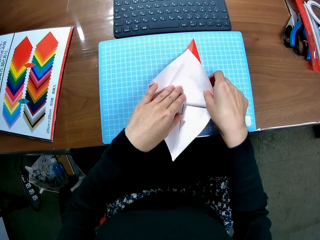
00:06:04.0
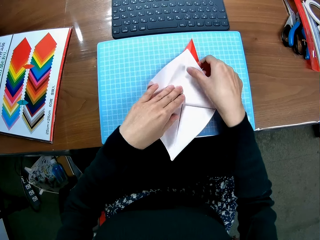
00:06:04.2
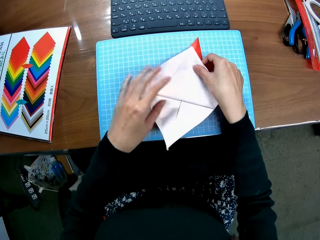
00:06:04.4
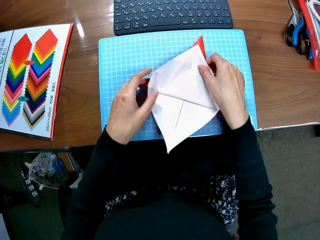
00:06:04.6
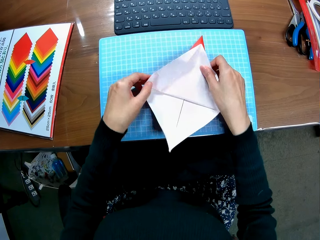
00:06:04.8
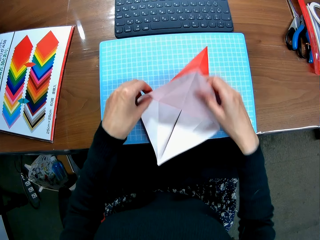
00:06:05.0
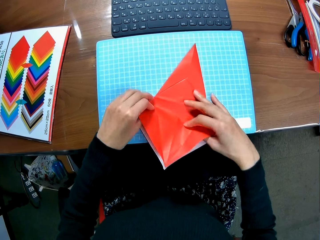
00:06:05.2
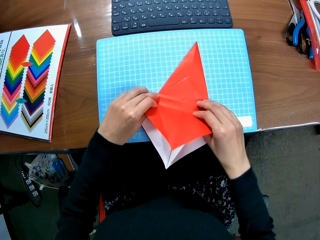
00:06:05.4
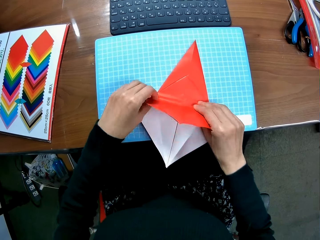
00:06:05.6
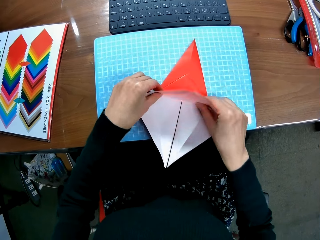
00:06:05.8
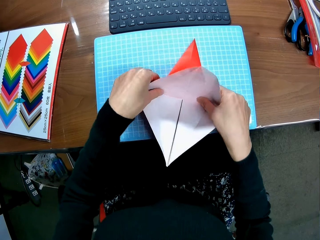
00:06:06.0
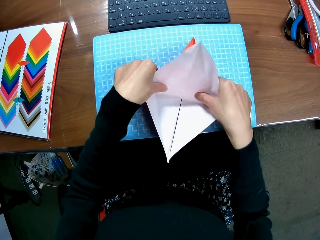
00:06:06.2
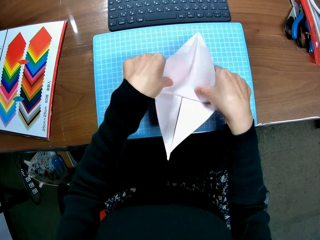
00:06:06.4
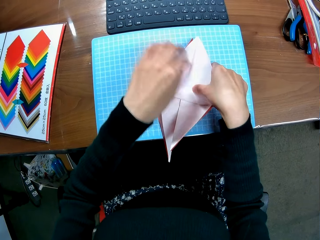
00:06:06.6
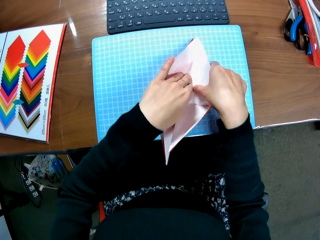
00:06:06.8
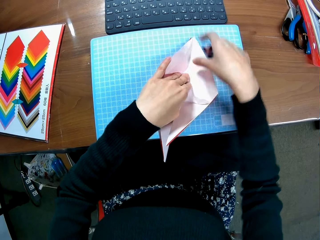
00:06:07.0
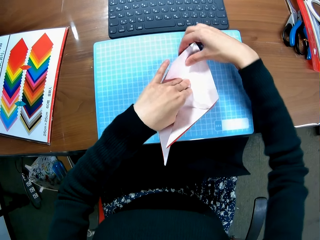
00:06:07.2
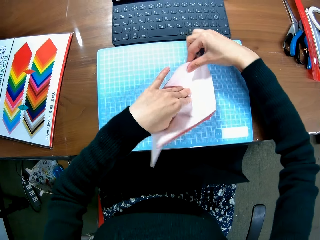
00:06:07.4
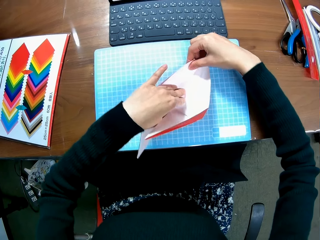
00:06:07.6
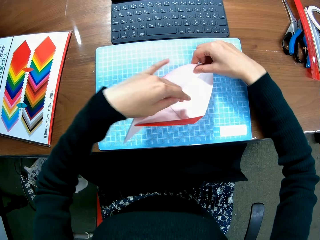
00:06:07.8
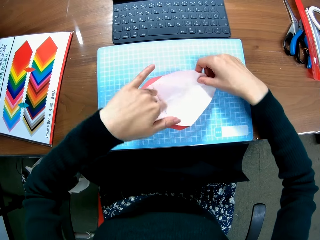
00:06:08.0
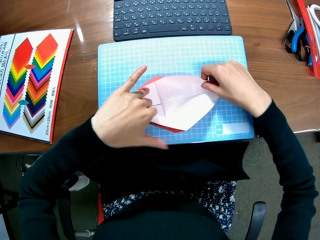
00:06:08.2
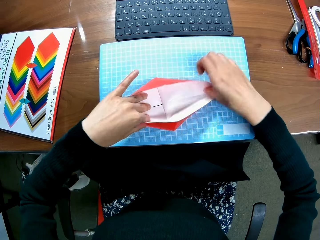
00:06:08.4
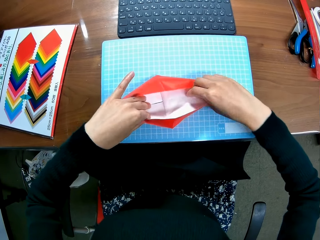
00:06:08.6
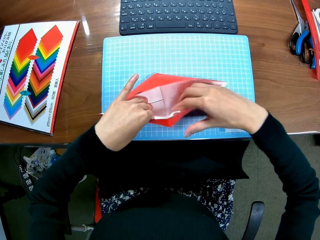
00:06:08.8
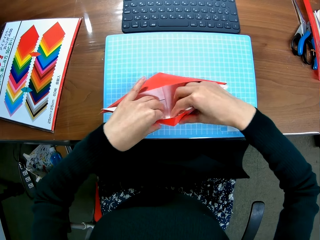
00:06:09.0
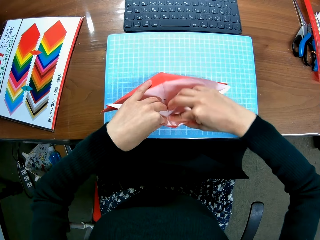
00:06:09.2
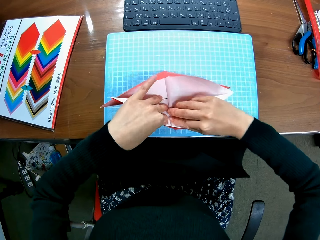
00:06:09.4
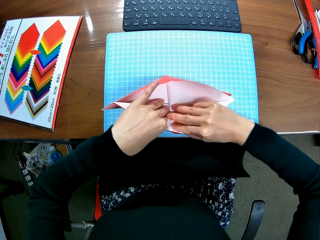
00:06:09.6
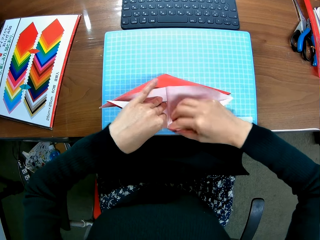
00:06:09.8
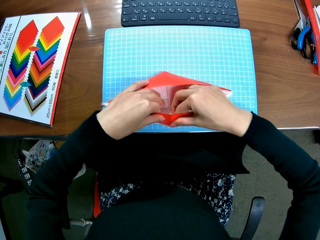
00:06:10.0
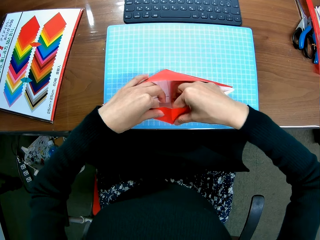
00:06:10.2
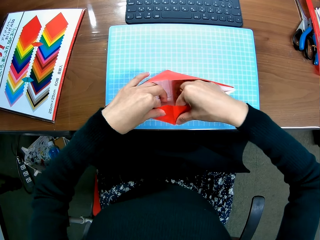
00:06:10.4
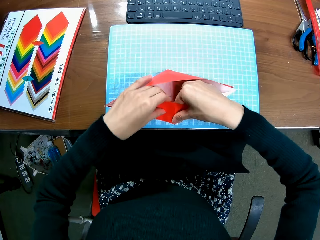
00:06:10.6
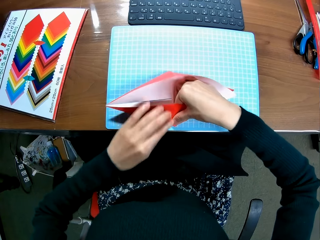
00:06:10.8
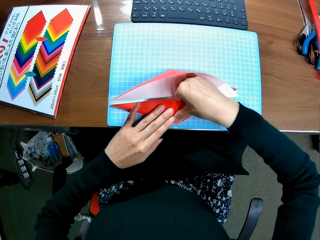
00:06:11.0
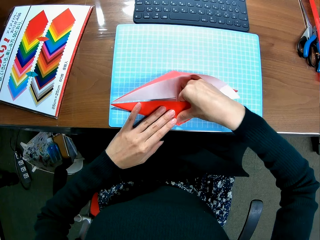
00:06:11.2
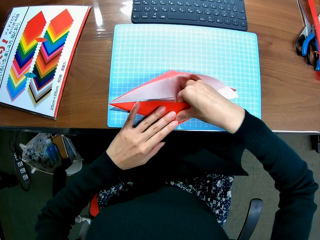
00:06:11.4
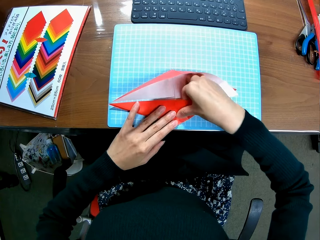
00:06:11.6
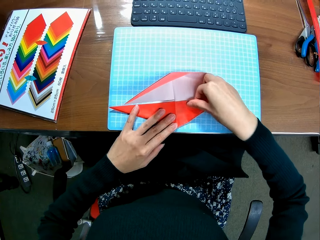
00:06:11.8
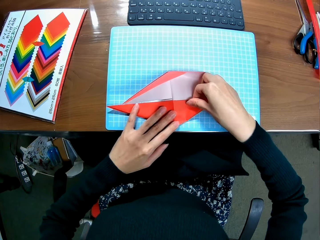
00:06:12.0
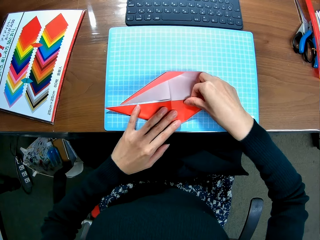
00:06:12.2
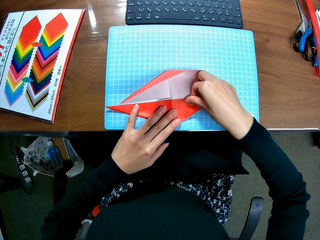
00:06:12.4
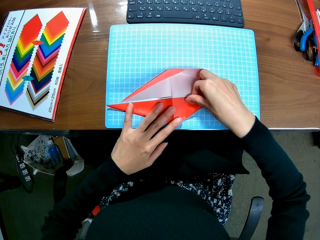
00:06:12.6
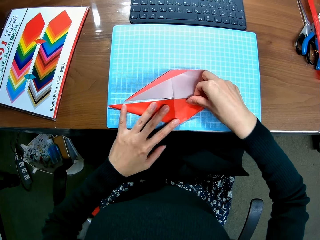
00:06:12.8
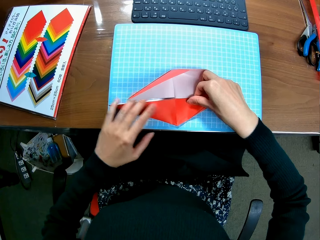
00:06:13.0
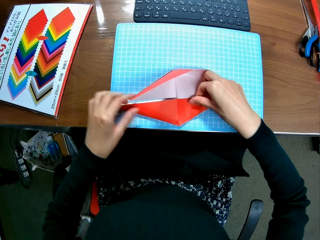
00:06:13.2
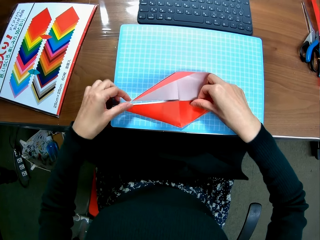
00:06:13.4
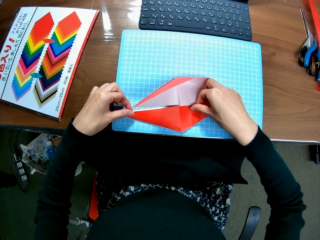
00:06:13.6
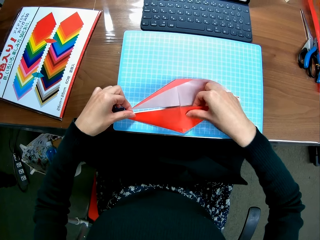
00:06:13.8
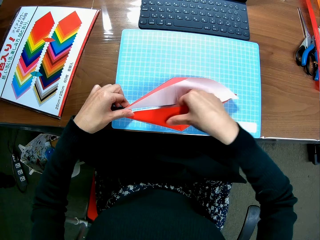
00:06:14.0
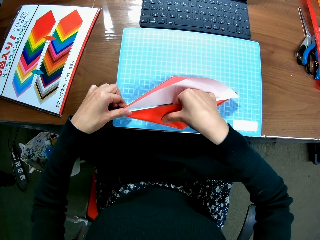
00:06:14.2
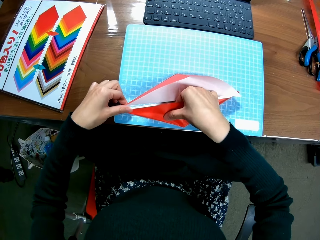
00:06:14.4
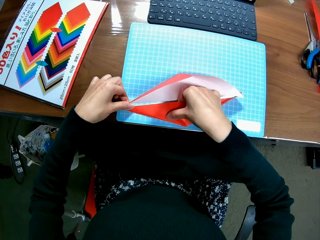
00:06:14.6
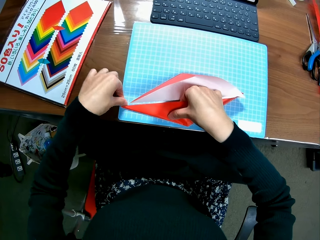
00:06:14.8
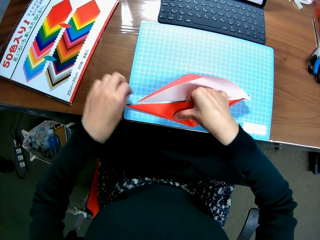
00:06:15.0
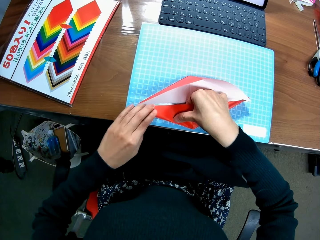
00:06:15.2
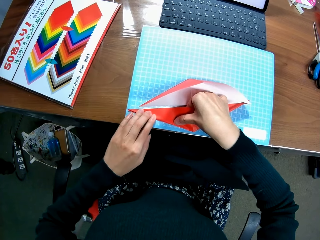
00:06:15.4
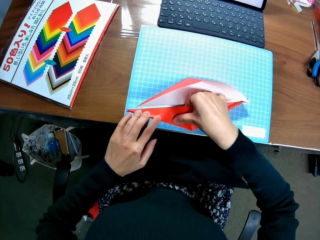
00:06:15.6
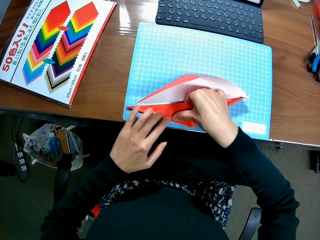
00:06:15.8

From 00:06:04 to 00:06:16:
The camera wearer turns the kite.

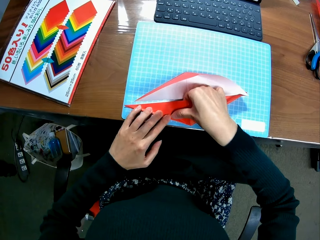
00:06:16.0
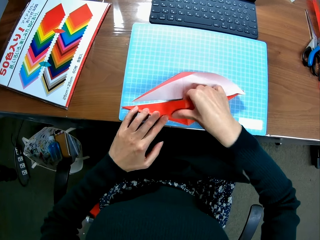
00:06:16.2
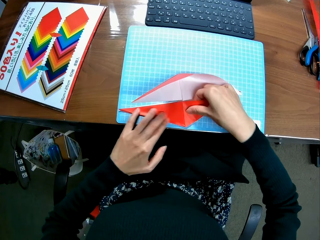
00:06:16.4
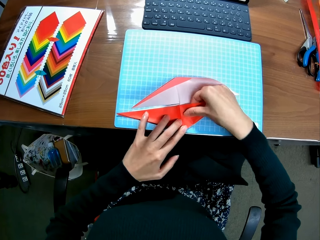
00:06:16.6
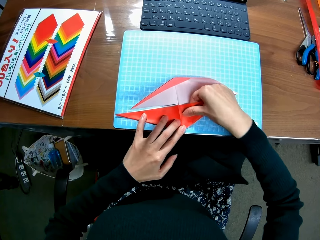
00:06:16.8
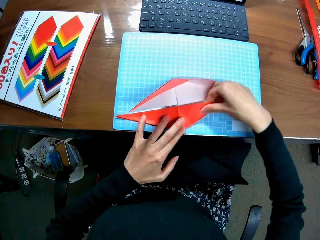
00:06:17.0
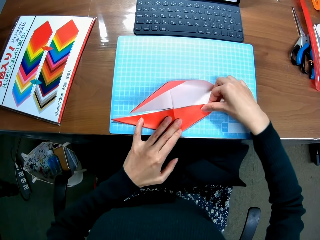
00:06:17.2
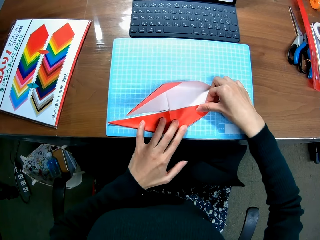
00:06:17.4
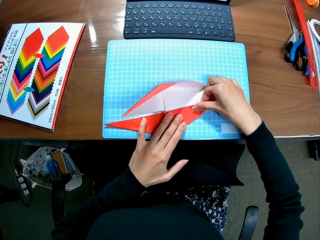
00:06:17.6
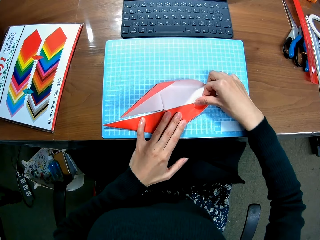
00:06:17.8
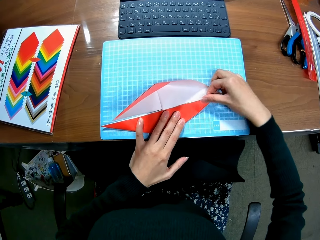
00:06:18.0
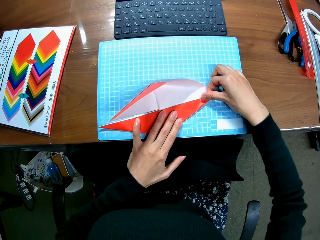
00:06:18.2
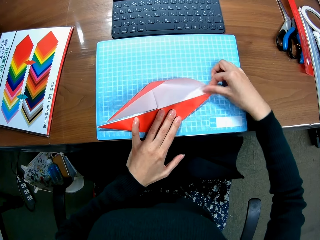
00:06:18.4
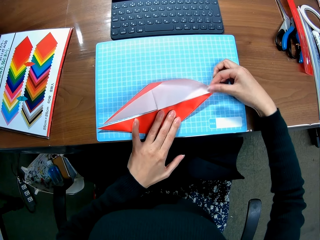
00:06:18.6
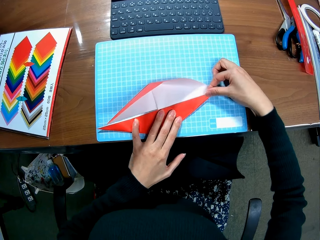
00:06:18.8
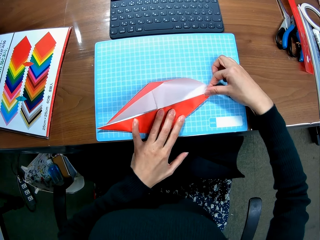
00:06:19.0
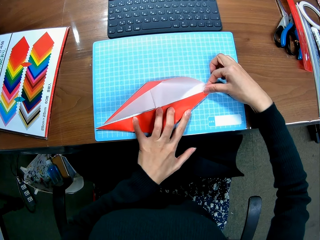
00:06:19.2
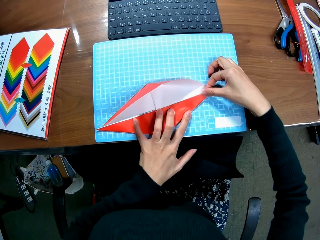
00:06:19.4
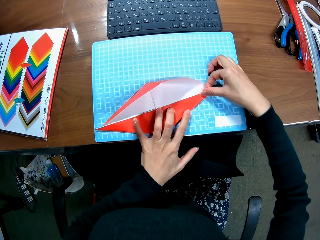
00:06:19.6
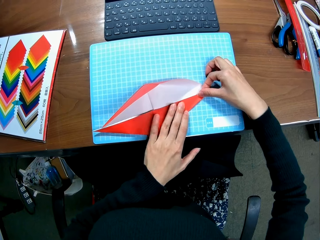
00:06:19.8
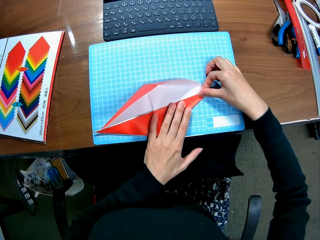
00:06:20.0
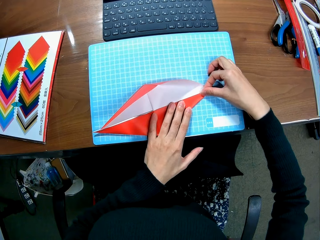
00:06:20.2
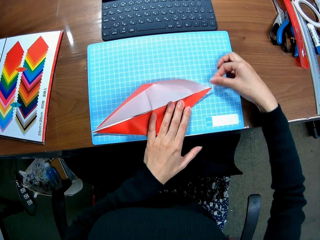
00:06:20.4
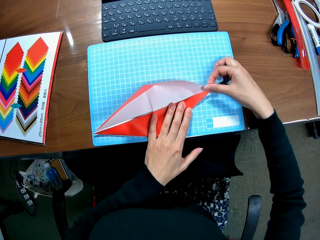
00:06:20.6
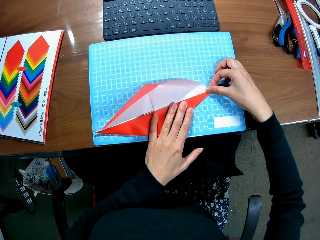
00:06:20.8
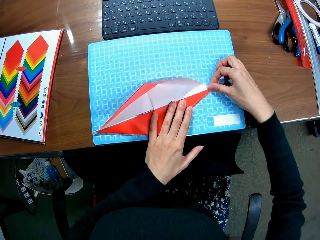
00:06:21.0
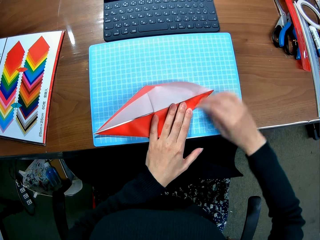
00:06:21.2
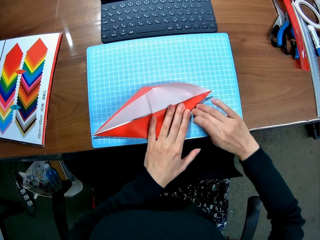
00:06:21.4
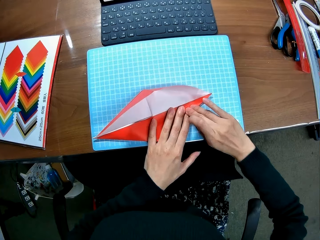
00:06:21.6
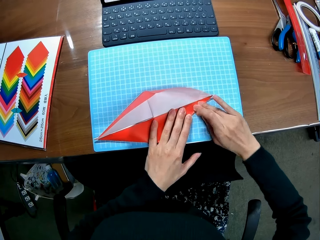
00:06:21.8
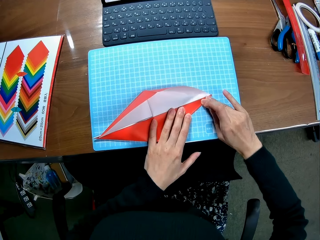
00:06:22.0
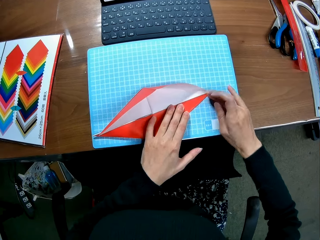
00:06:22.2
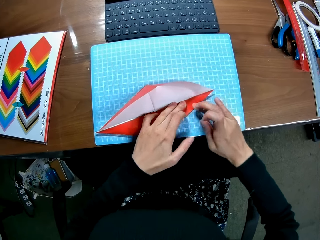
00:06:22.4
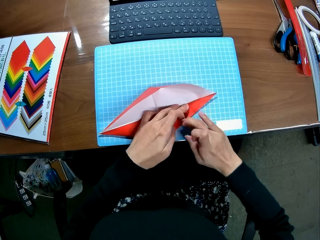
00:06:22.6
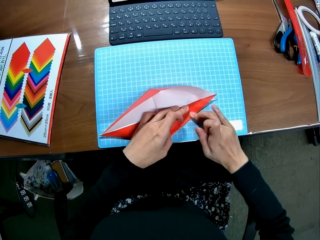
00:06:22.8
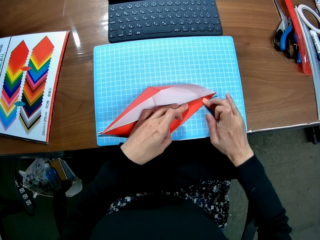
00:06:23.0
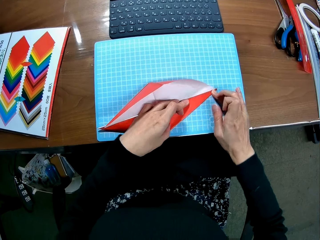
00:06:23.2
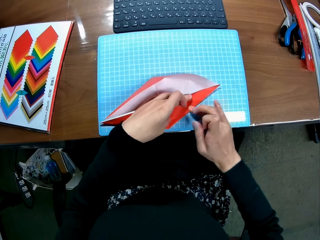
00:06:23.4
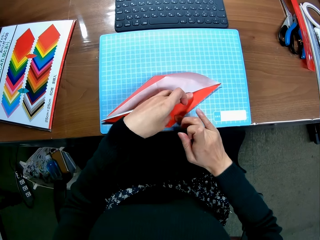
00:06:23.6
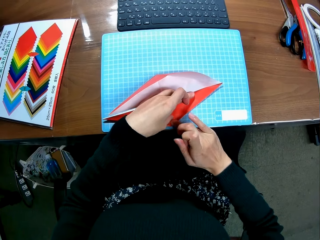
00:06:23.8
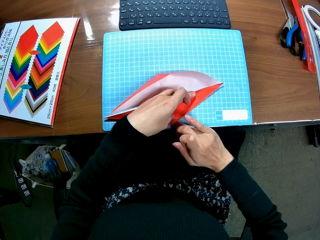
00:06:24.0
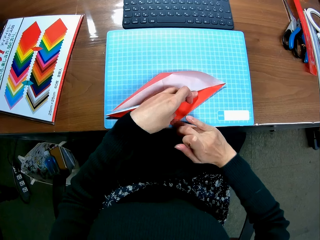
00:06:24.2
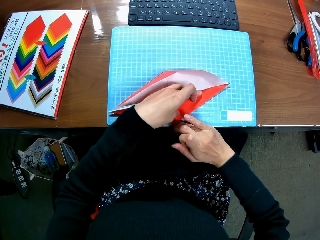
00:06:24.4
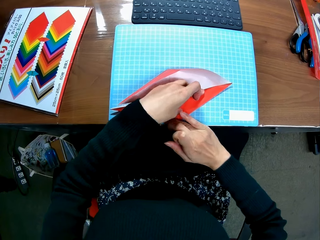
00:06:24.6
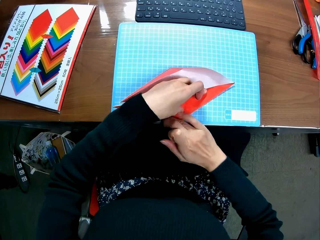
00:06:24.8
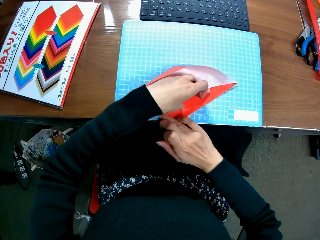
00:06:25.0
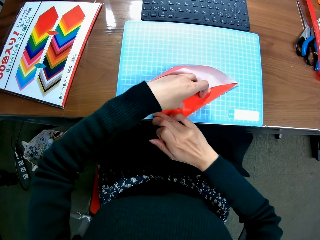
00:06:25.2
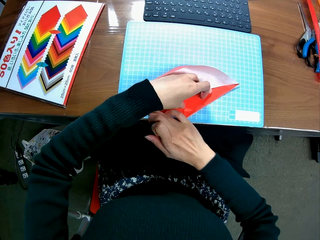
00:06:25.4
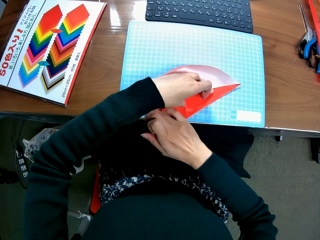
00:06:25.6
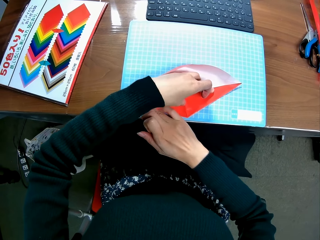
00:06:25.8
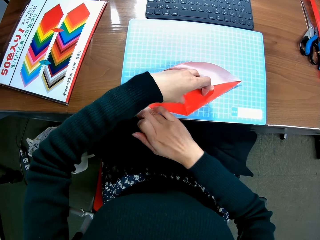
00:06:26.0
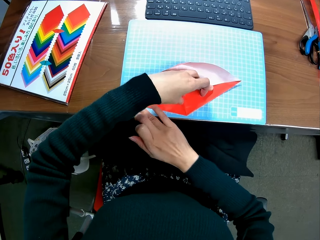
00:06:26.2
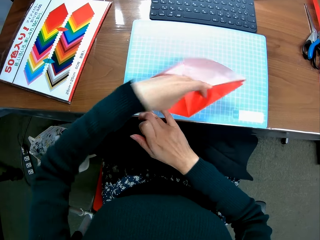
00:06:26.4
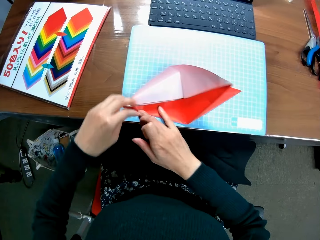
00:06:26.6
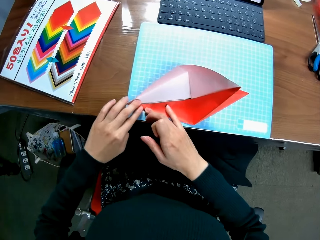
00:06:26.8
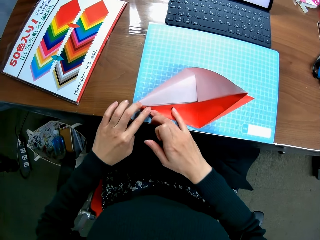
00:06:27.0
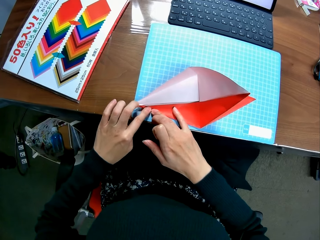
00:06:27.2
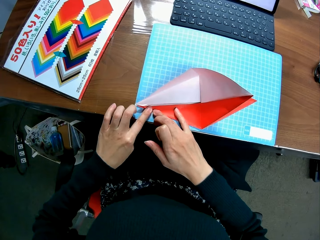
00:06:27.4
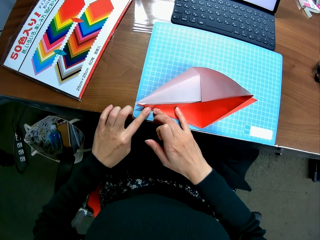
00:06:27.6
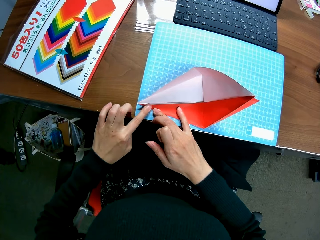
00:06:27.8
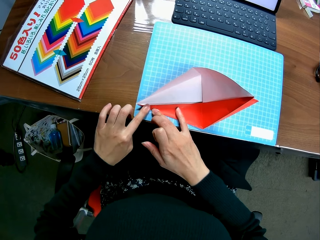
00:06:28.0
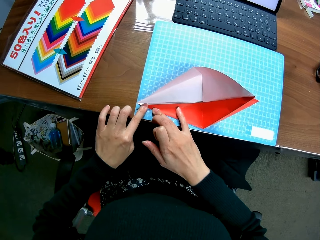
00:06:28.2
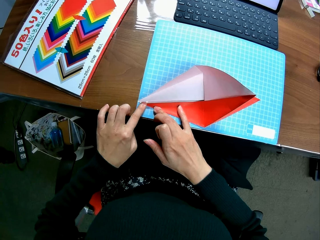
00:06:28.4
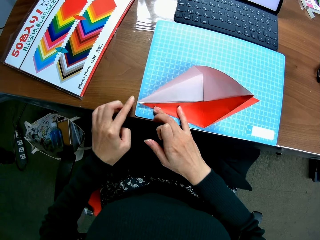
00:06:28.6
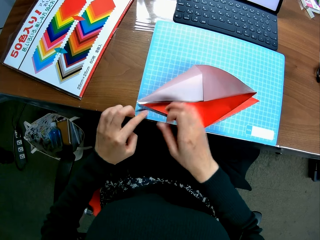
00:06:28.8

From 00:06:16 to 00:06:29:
The camera wearer straightens the edges of the paper craft.
